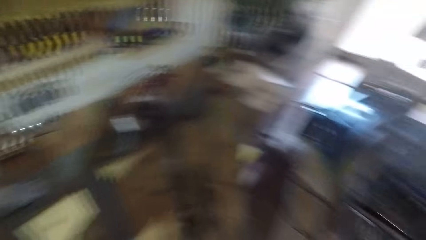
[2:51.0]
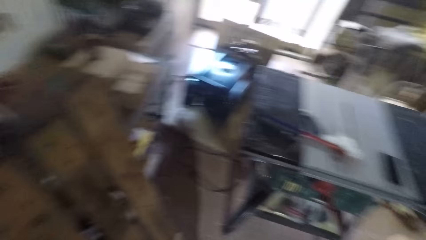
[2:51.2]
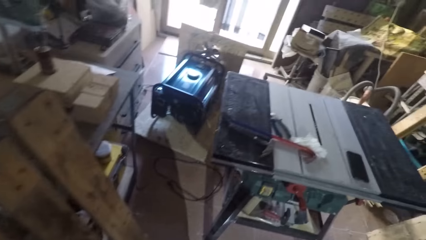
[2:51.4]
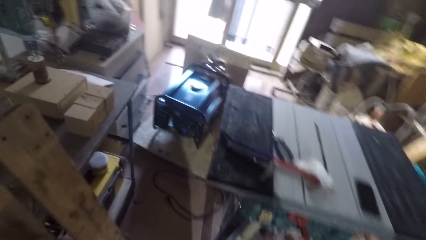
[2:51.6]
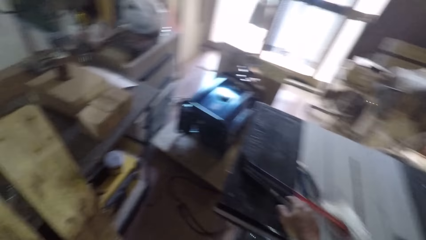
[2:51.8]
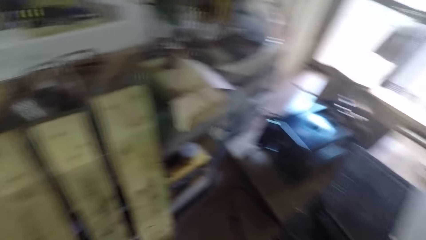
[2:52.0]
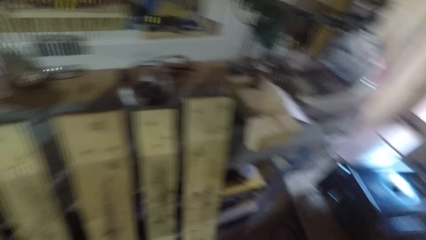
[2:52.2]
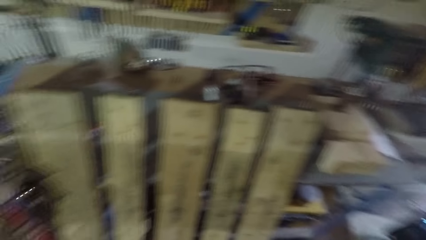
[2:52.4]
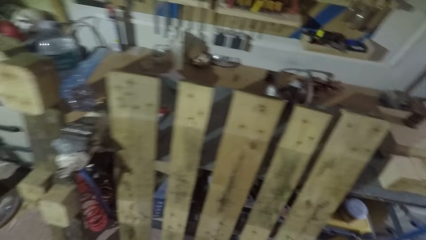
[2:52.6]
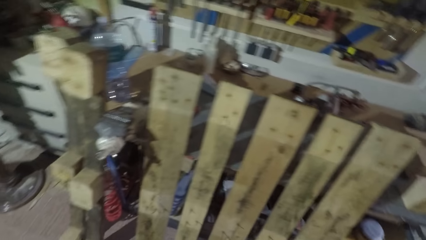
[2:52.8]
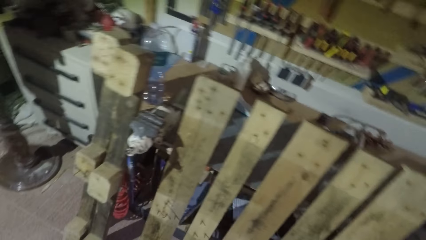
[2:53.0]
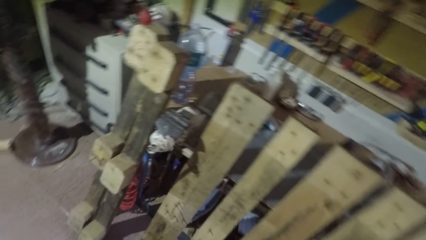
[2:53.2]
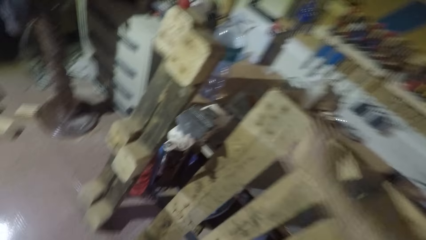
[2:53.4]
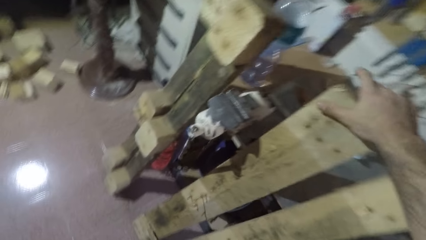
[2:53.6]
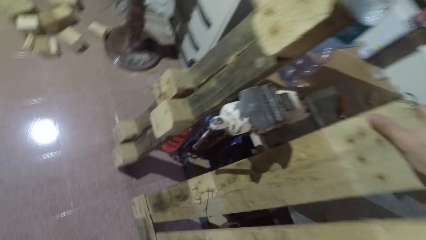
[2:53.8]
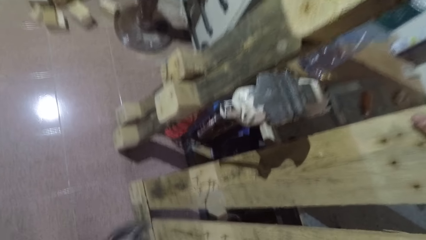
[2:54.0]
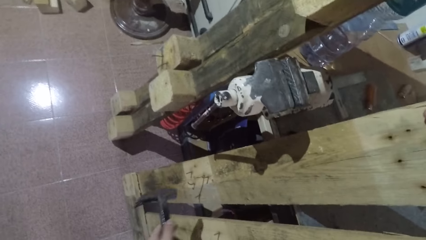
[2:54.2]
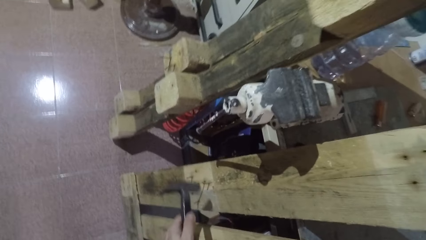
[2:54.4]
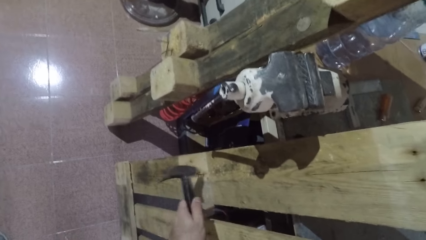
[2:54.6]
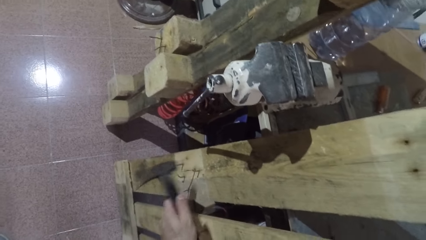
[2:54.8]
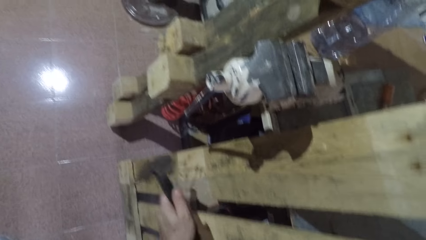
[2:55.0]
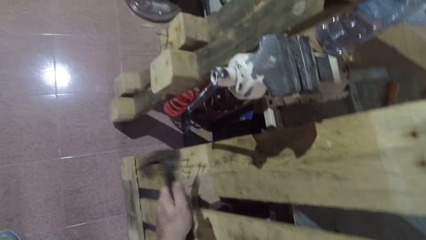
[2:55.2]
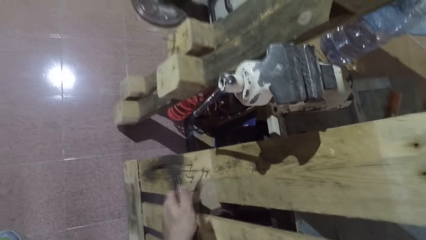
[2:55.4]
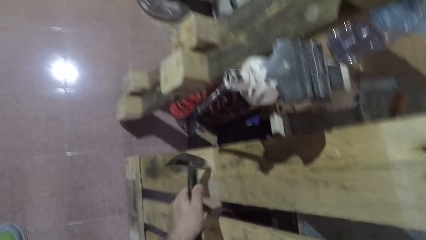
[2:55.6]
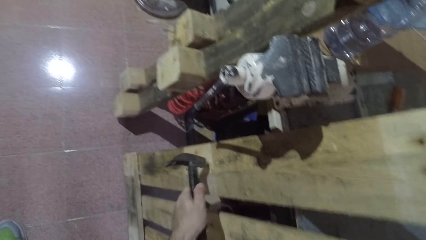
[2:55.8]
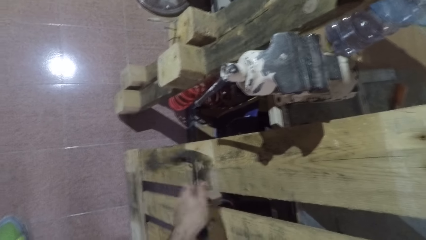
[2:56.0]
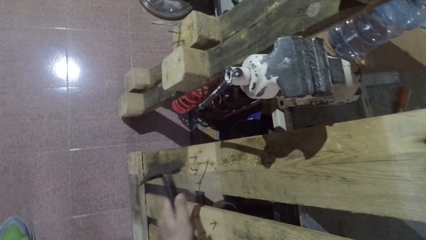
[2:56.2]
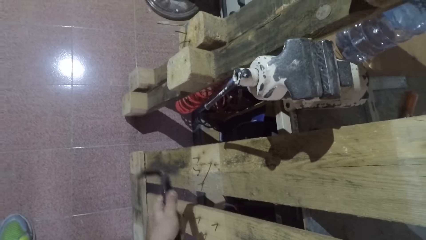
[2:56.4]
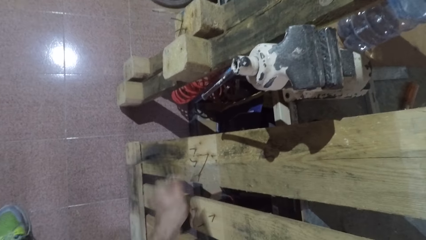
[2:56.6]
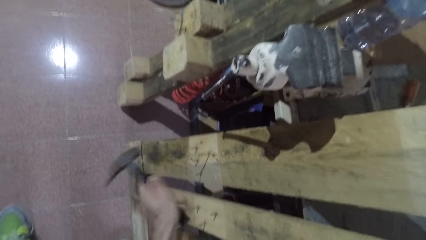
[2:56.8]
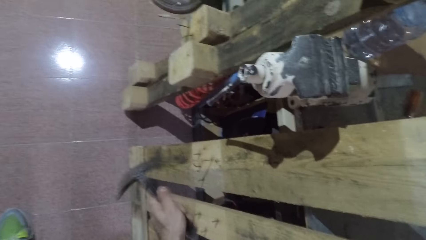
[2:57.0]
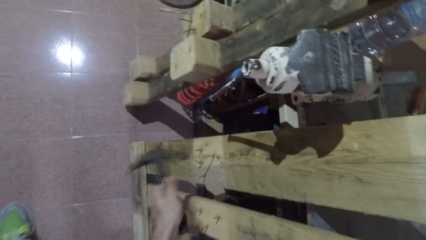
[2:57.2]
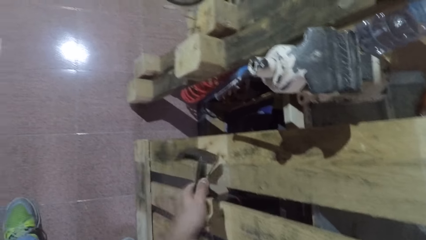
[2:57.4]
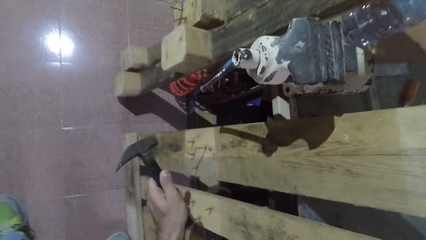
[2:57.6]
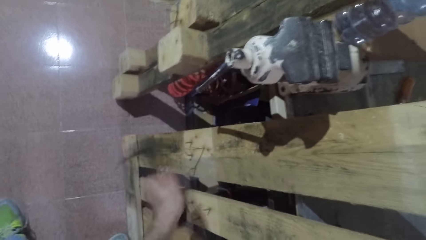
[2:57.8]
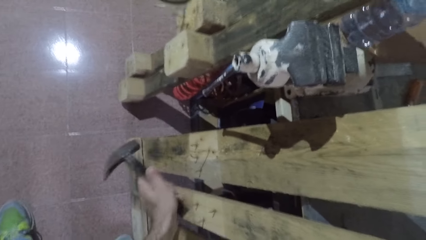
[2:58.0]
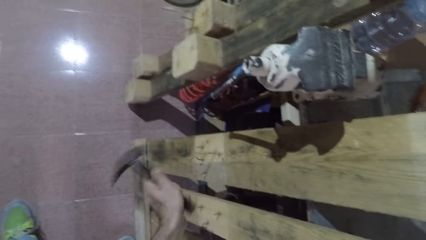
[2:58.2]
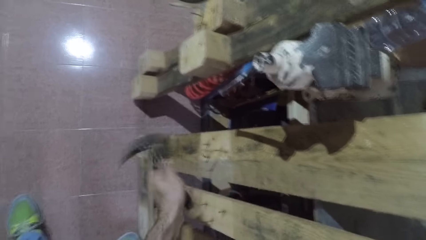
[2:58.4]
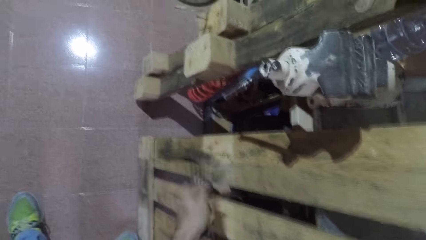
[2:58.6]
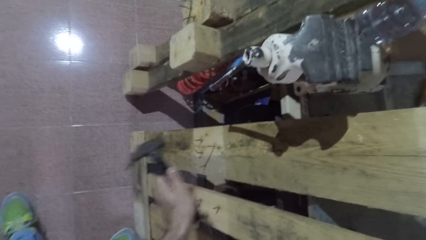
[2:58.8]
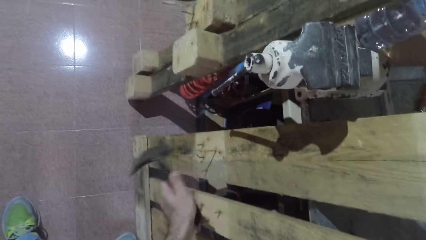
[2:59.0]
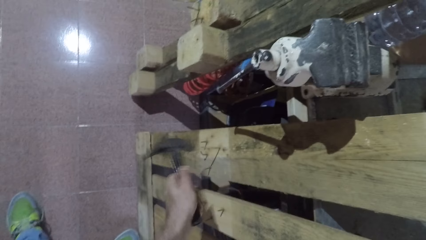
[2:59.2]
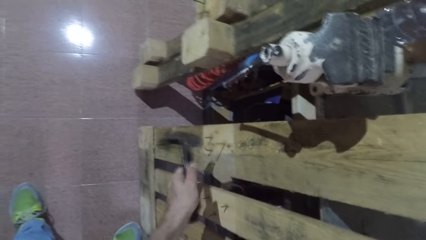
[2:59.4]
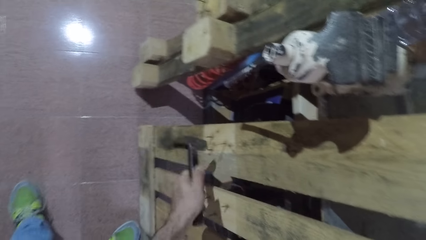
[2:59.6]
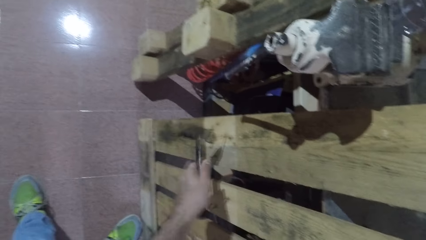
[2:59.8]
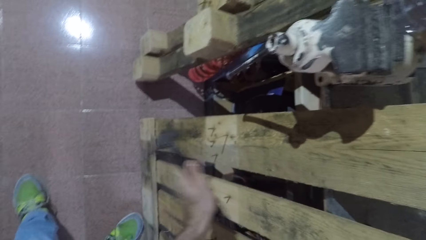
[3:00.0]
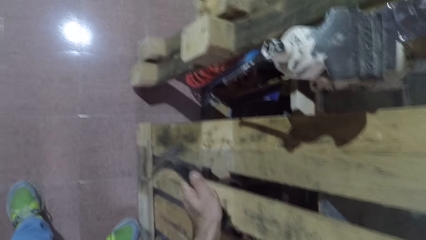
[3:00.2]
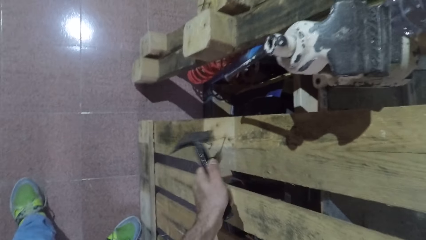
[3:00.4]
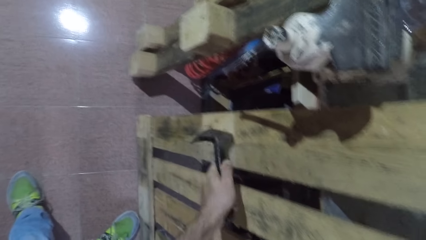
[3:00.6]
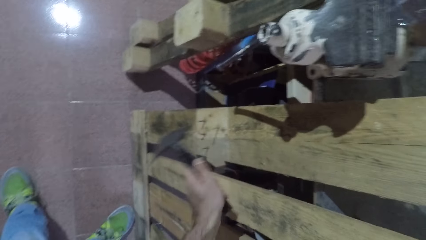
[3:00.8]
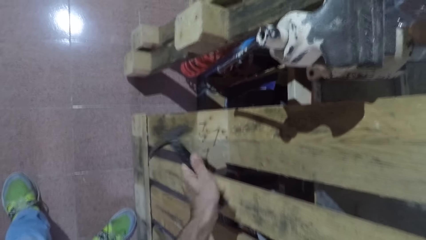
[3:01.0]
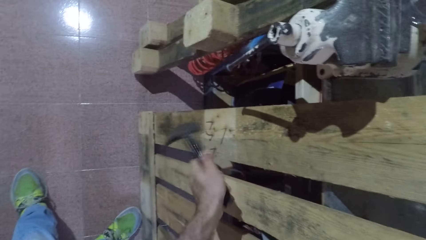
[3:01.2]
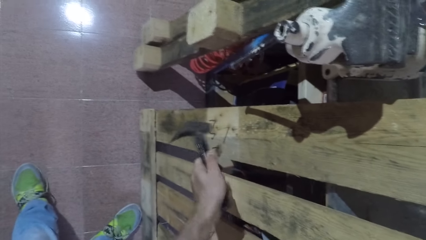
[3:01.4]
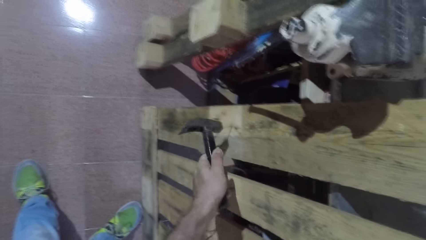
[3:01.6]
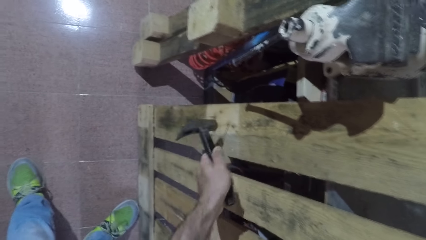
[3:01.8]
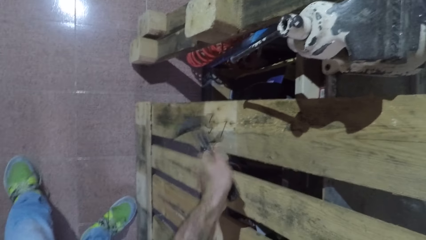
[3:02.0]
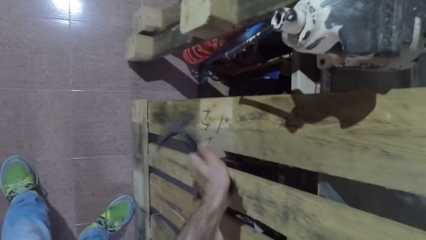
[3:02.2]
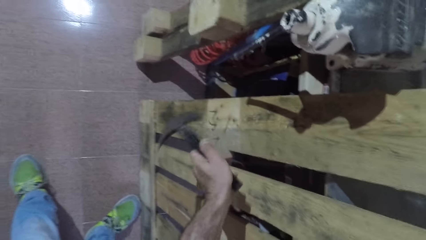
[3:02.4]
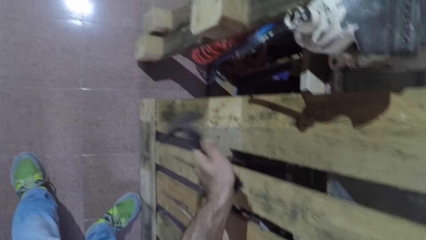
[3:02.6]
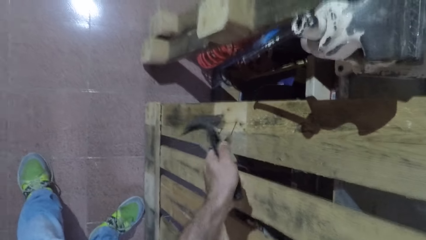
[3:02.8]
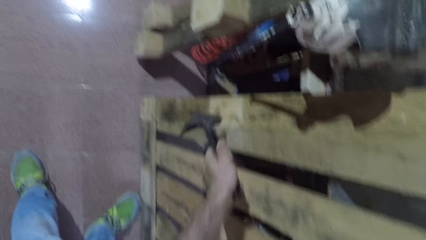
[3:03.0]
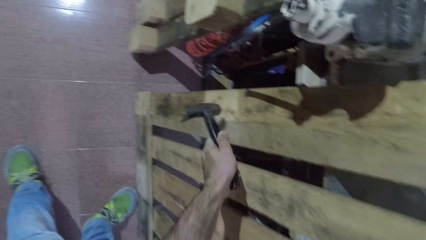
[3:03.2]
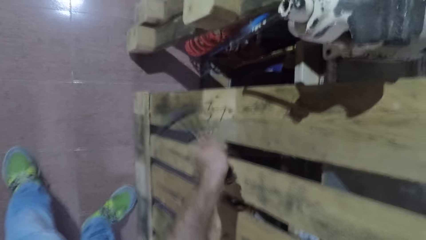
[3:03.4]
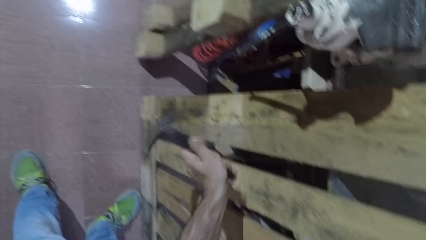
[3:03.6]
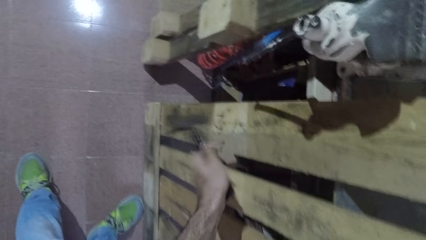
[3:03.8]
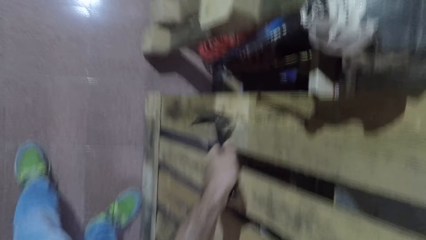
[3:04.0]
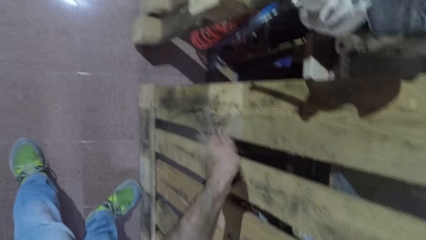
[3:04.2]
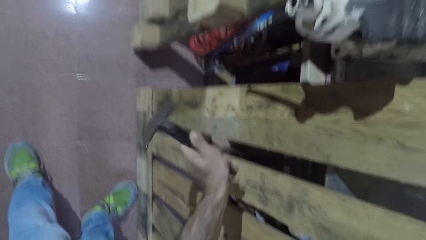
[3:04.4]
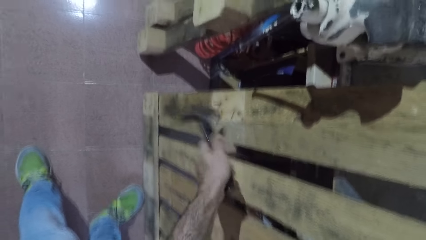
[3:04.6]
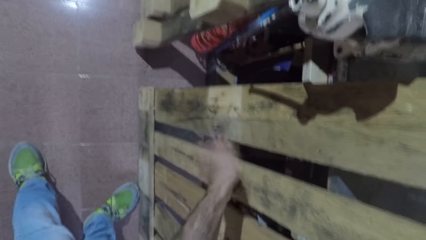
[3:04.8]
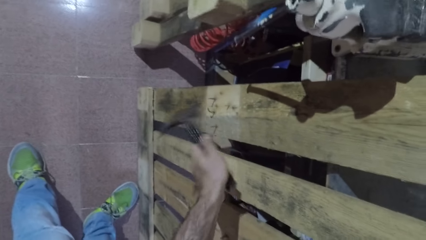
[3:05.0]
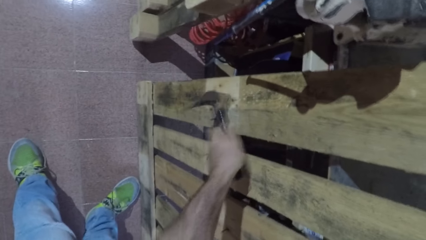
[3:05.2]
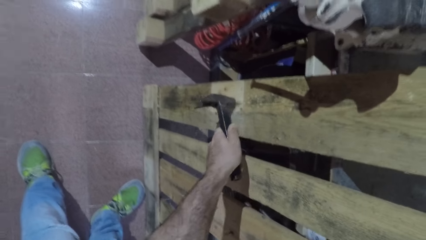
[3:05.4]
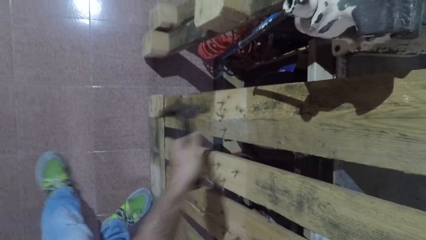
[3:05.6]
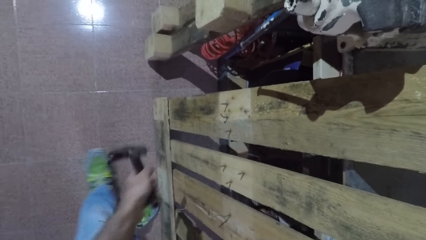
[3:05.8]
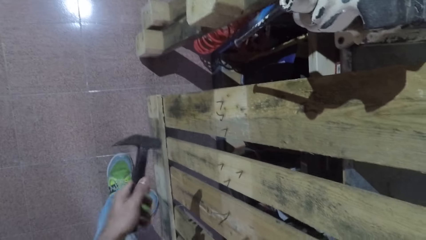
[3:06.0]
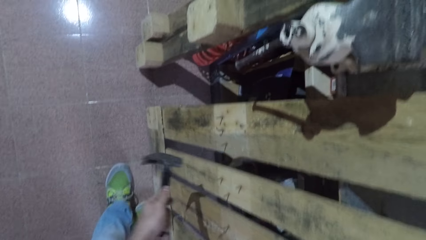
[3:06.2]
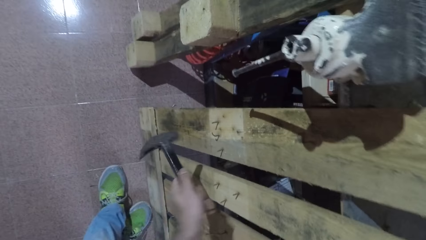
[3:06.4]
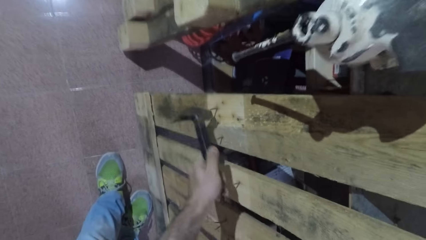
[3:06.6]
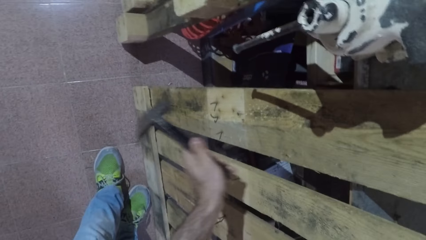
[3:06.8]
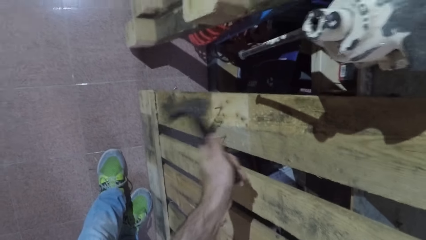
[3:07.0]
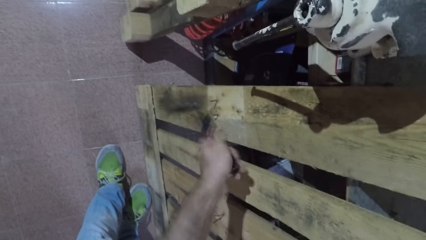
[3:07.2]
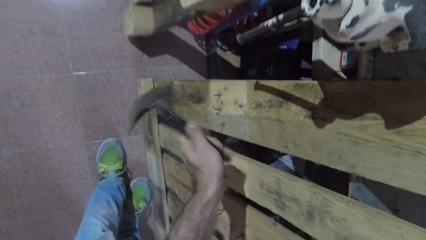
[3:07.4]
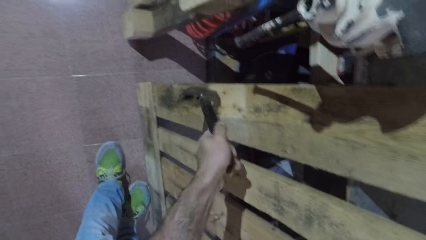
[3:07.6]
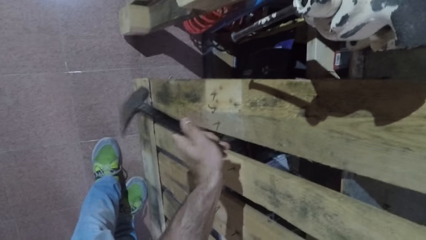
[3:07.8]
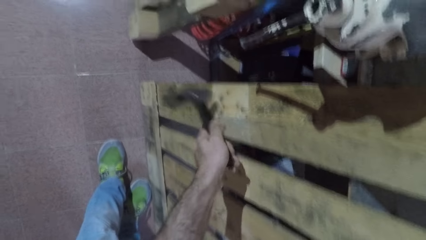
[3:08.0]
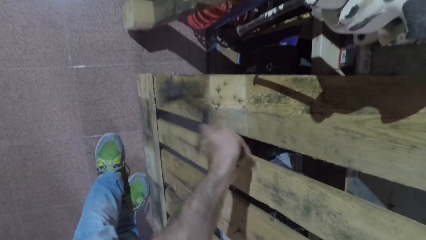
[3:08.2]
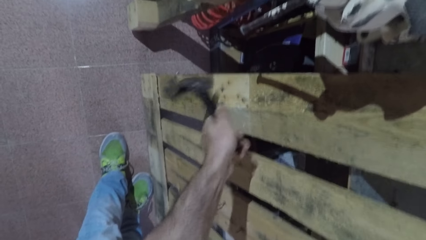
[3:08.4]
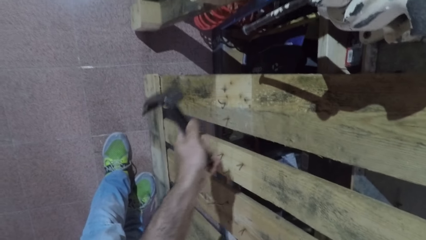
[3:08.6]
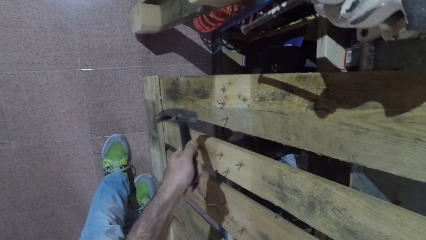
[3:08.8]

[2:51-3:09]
The camera wearer walks towards the table saw. He turns around. He stretches his right hand towards the table saw. He places his right hand on the wooden frame. He holds the bed base. He hits out a nail from the wooden frame with the hammer in his left hand. He lifts the hammer. He hammers another nail. He hits out another nail from the wooden frame with the hammer in his left hand. He holds the hammer.
